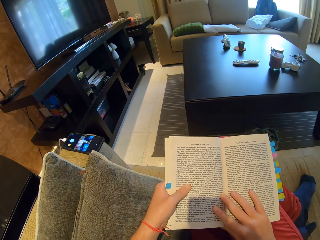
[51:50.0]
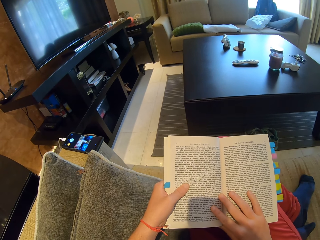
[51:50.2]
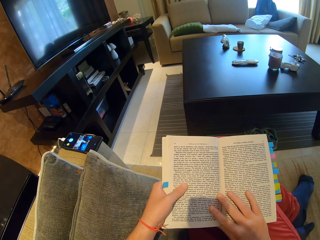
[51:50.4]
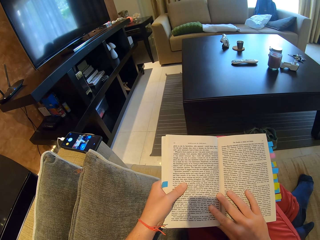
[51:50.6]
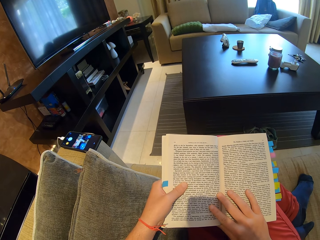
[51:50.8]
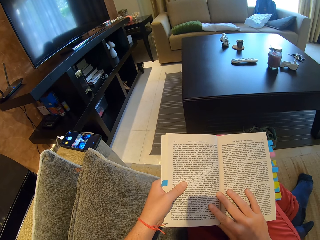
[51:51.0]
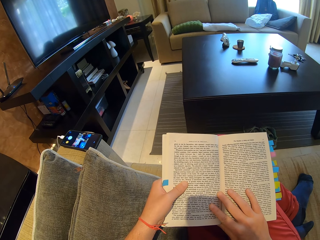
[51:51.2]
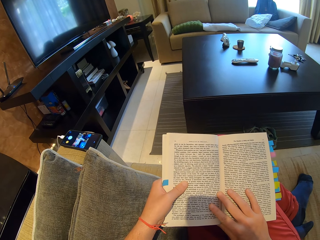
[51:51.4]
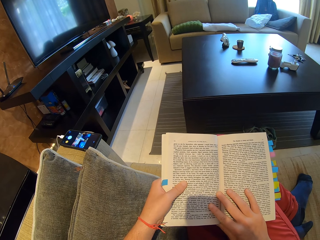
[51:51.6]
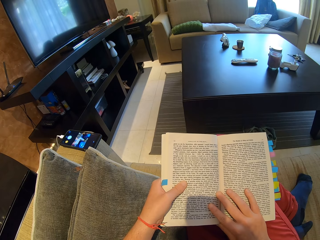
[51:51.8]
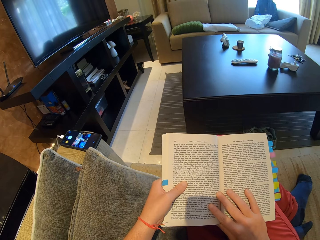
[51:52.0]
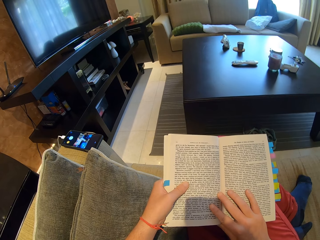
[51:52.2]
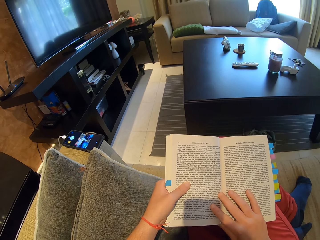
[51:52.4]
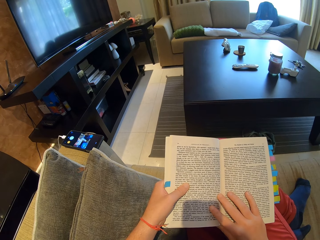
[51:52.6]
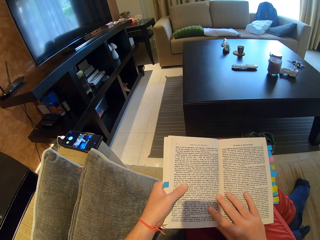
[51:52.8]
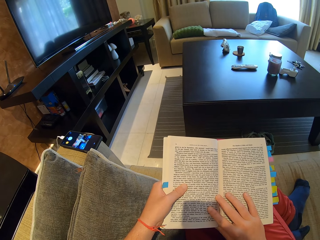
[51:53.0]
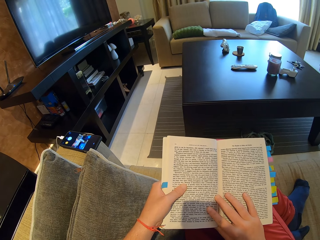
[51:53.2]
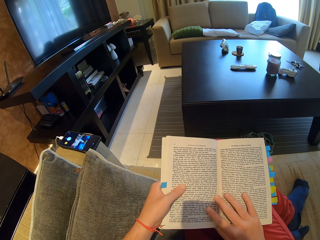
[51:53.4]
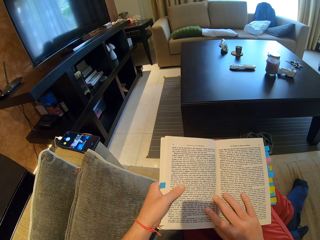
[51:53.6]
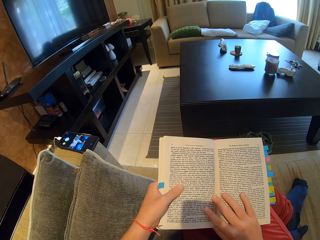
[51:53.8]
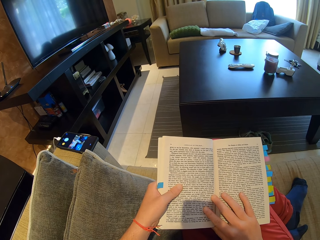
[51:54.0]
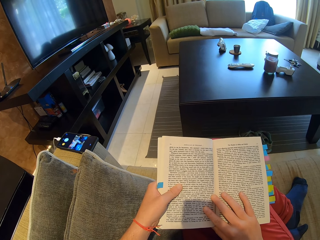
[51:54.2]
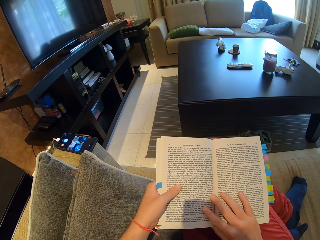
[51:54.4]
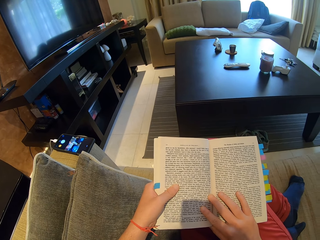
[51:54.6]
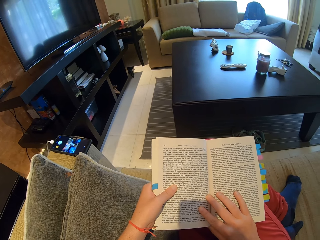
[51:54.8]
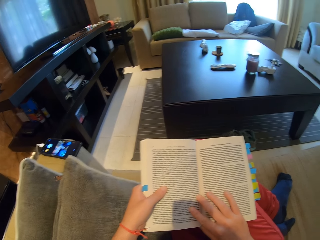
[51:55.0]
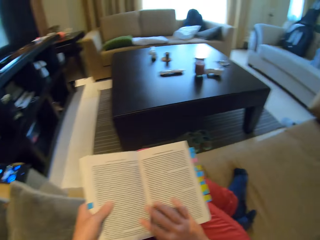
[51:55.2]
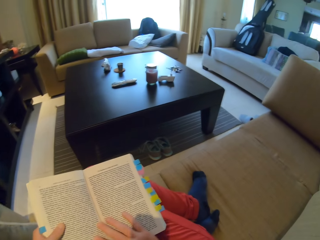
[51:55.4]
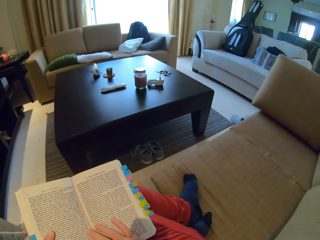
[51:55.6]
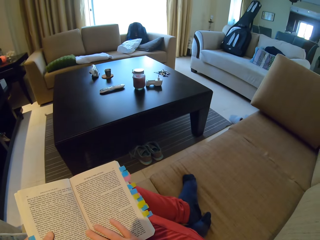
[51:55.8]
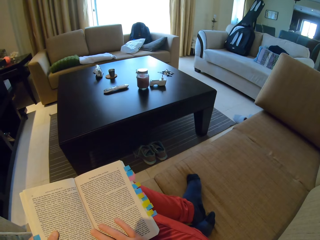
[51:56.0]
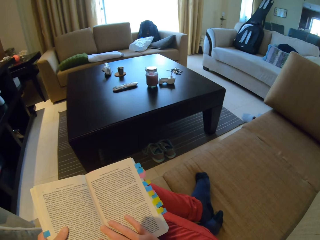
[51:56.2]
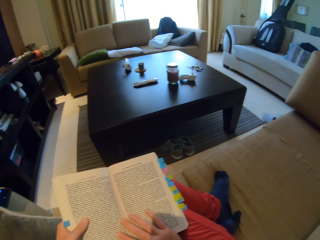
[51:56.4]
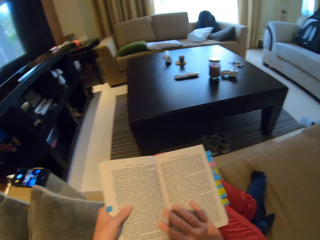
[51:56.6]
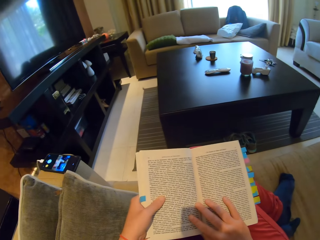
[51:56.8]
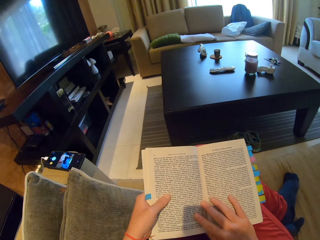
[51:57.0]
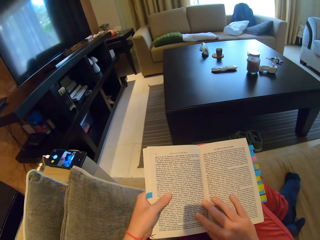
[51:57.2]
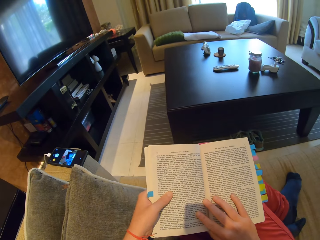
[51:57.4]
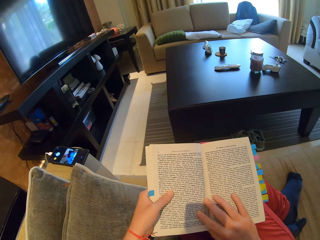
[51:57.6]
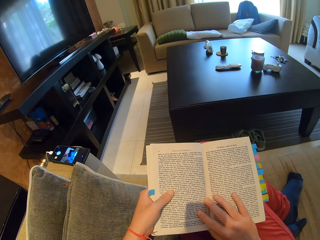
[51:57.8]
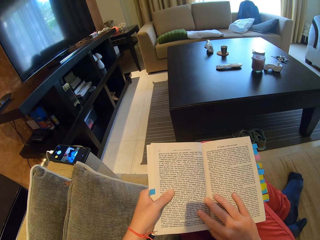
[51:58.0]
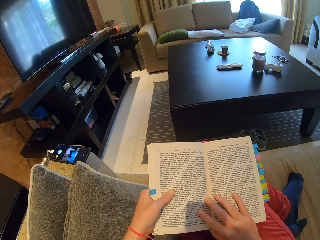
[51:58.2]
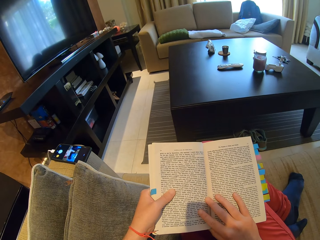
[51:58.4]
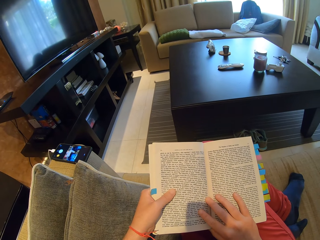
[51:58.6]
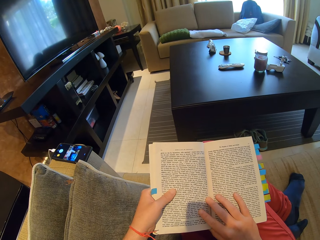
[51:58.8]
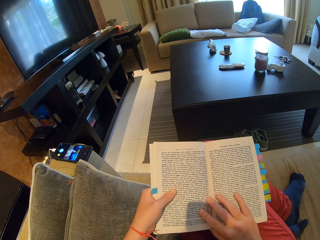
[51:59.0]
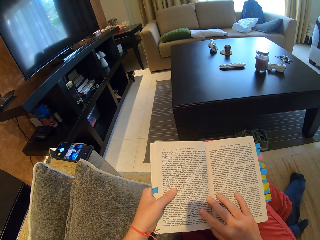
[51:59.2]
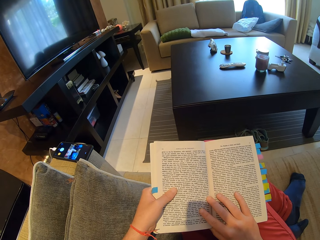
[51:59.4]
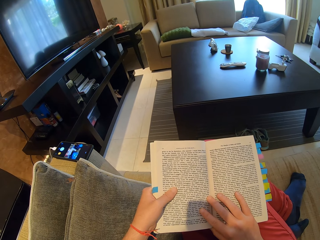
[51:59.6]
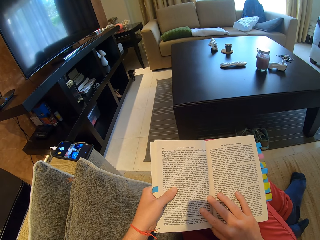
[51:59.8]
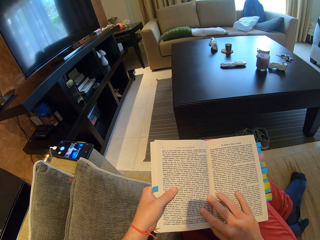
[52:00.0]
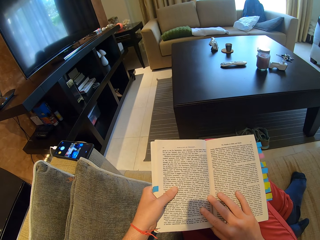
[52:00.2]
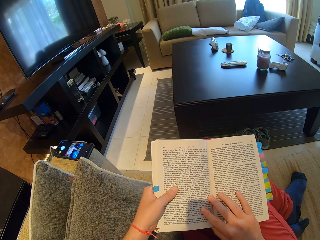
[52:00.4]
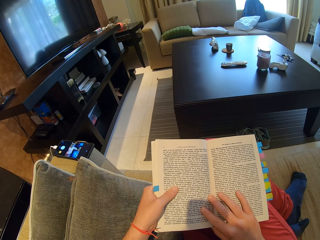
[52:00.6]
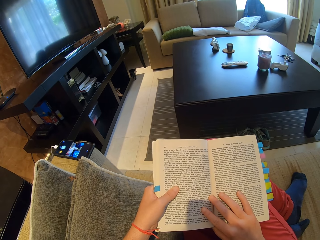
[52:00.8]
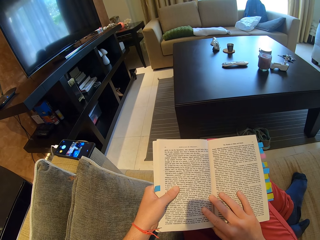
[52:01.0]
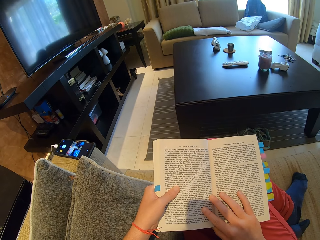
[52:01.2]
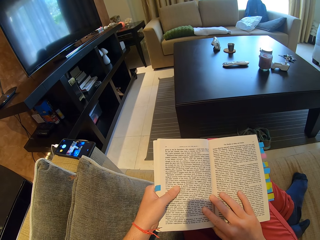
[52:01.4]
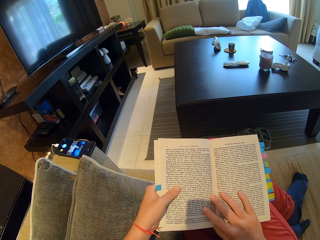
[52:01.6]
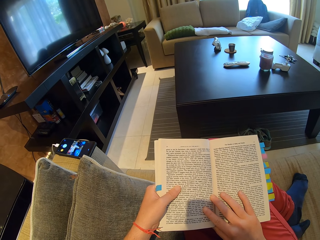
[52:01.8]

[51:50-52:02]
The camera wearer reads the book.

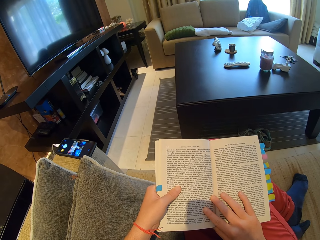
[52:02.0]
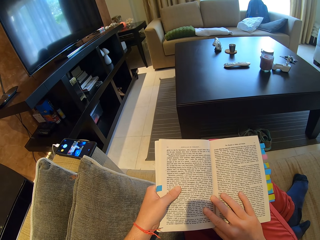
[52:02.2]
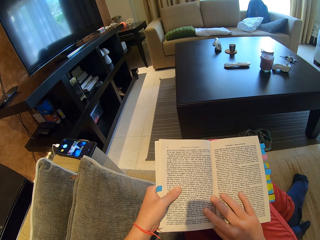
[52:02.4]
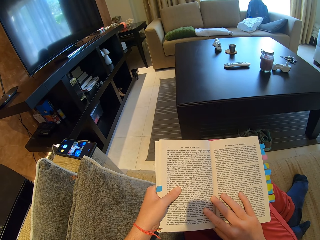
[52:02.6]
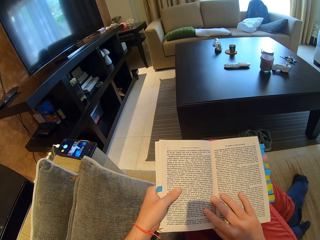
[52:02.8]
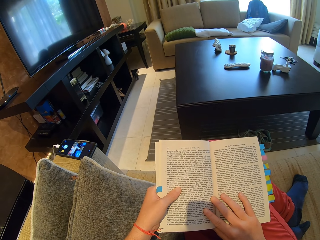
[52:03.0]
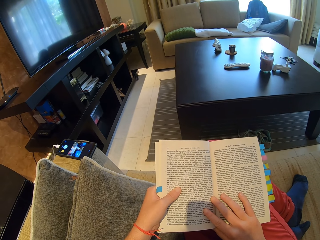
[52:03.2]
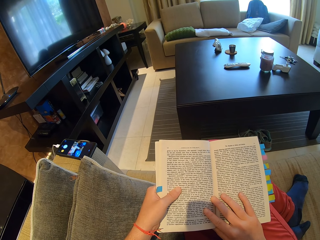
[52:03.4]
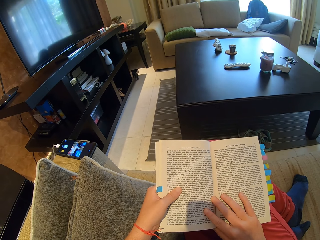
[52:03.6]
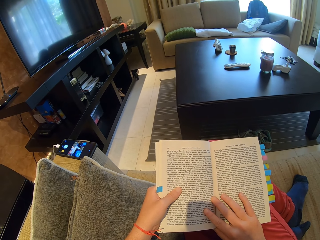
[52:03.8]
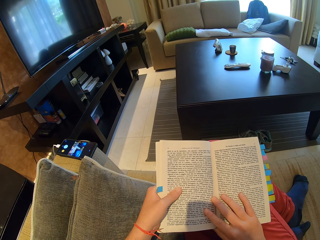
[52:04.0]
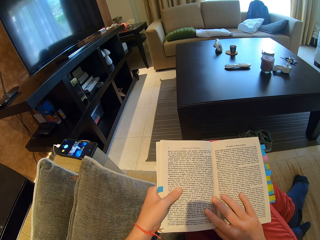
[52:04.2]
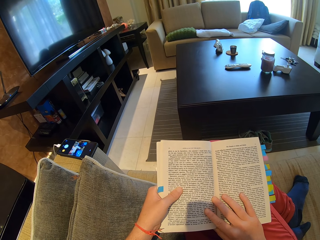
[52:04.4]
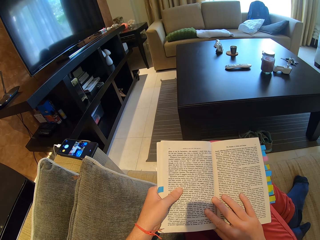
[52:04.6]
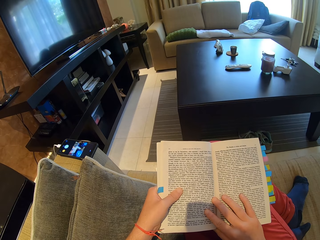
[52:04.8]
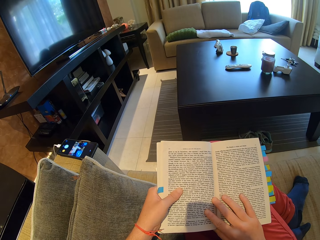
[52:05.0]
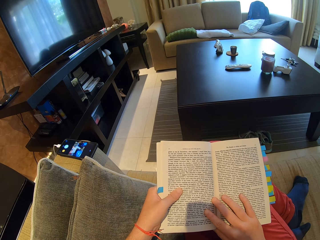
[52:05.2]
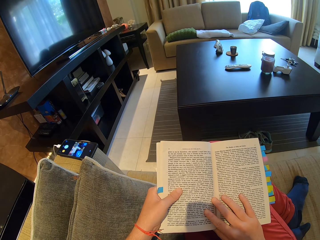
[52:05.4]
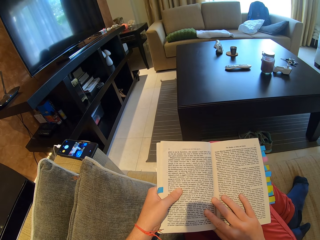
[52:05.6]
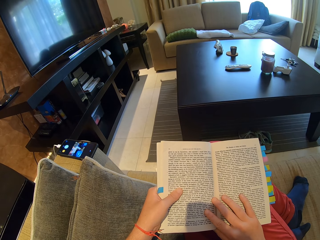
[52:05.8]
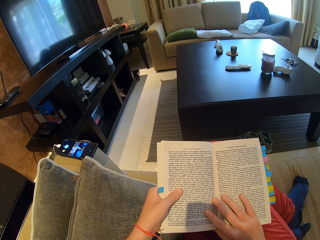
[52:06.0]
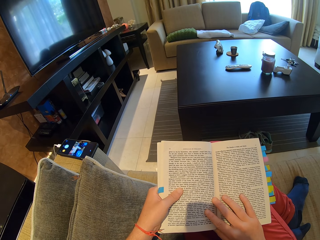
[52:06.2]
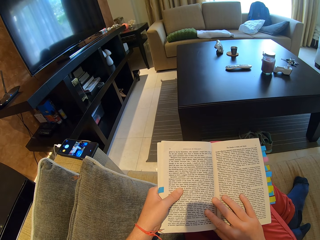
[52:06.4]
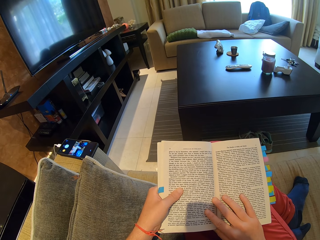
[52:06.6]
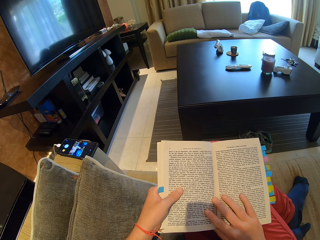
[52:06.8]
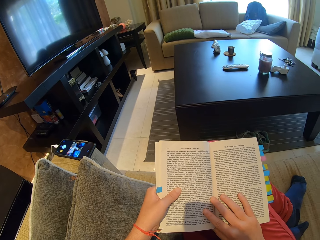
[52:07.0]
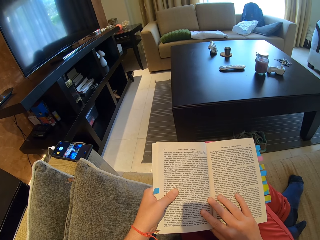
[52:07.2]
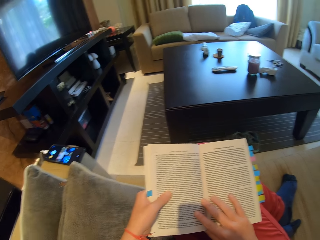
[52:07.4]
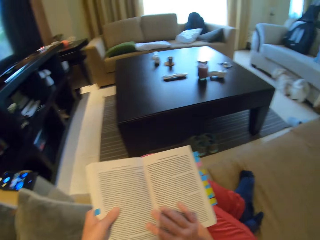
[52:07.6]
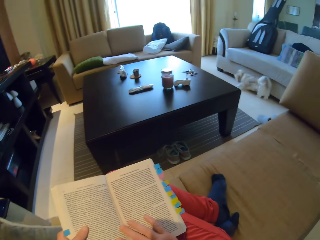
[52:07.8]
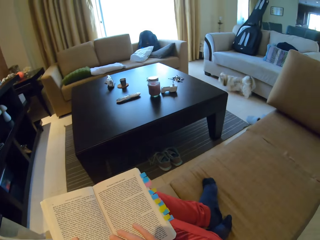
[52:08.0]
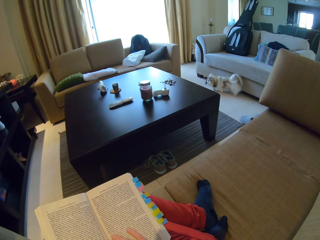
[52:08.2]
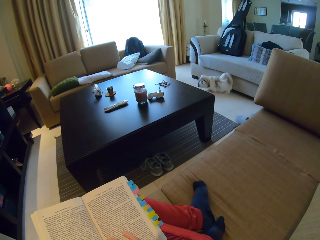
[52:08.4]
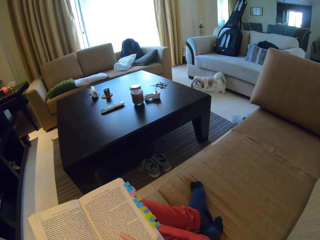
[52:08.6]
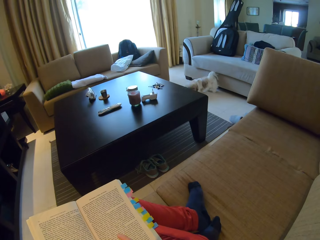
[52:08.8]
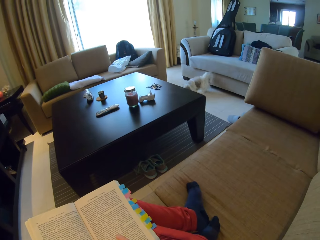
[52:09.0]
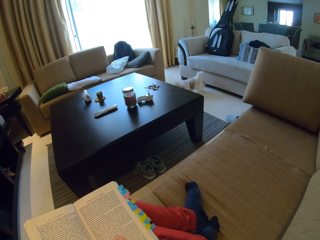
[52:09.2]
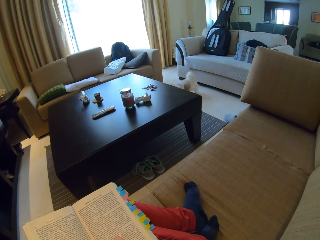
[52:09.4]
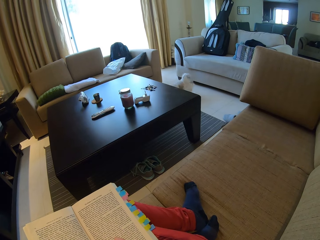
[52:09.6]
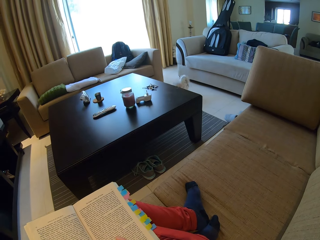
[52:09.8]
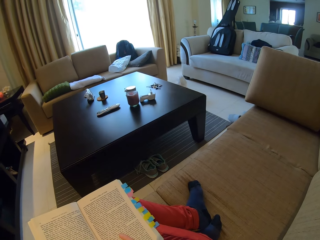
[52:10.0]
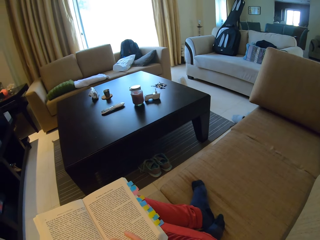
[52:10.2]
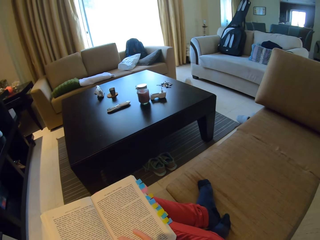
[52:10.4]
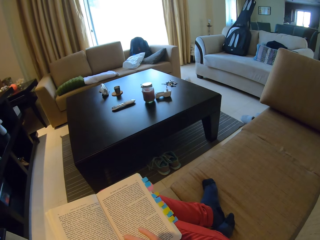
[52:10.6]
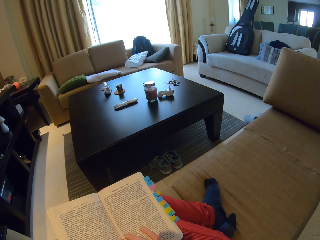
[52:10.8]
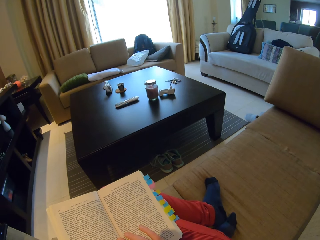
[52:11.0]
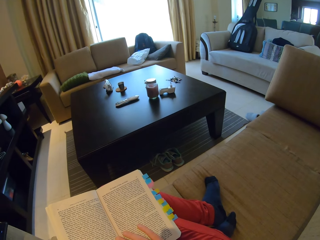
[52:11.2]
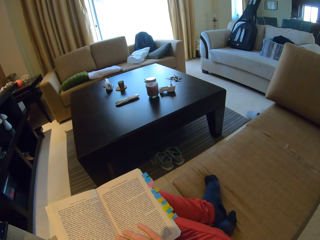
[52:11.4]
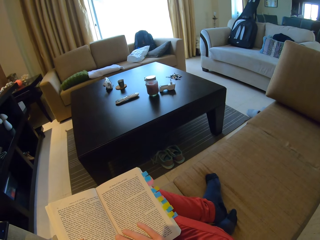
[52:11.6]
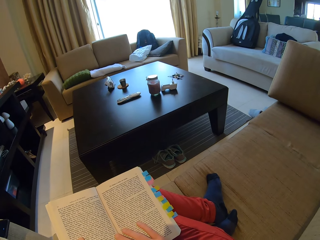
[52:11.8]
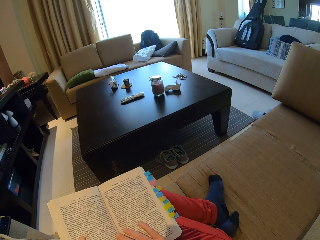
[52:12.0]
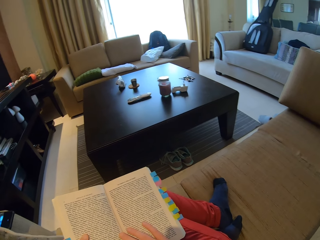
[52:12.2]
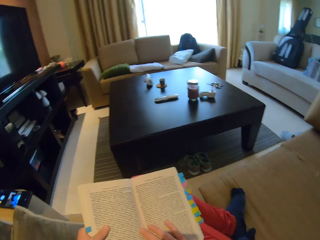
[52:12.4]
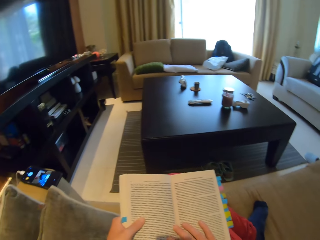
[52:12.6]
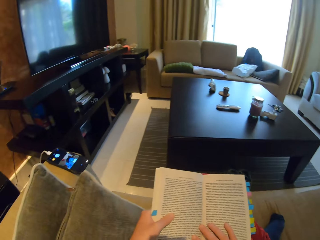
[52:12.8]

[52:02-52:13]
The camera wearer looks at the dog.
